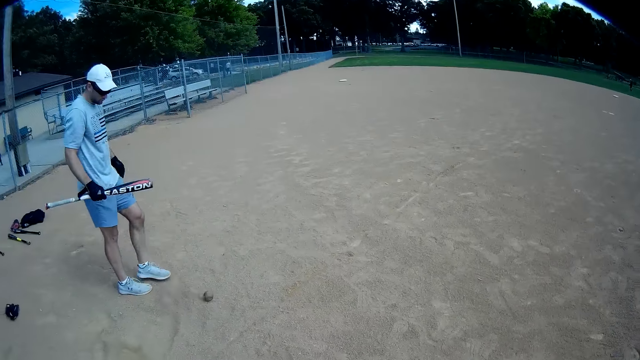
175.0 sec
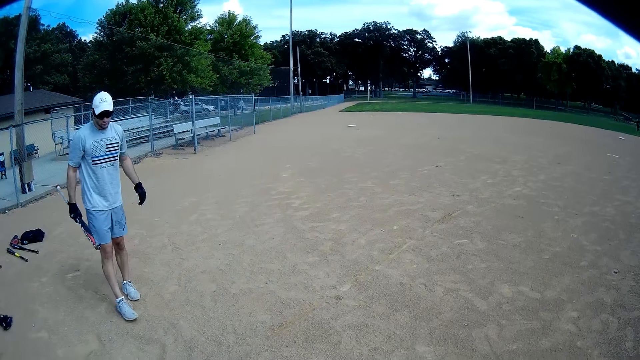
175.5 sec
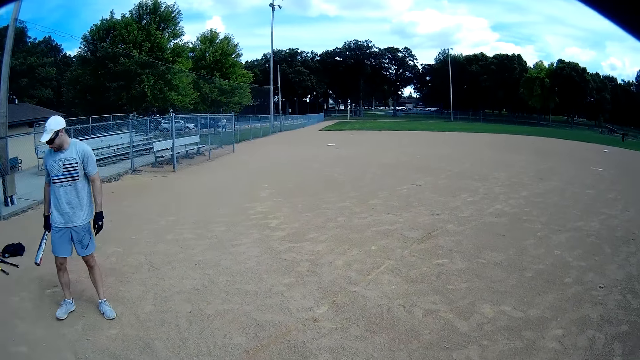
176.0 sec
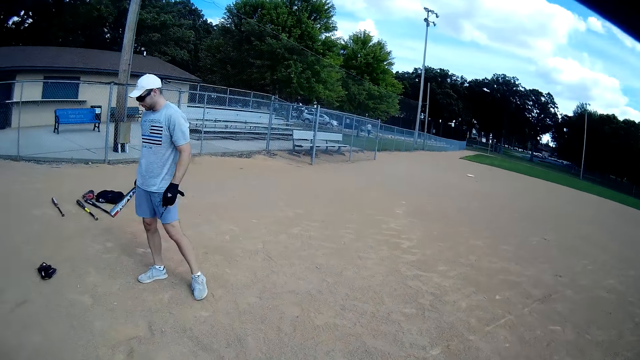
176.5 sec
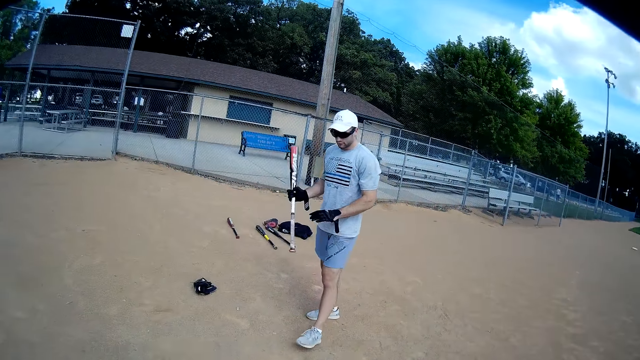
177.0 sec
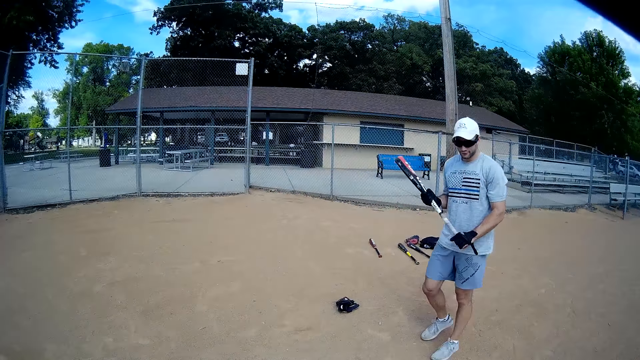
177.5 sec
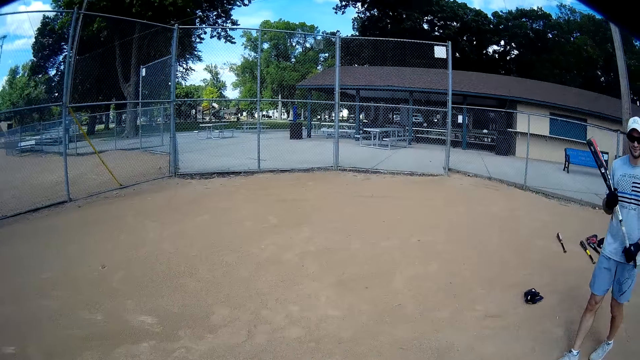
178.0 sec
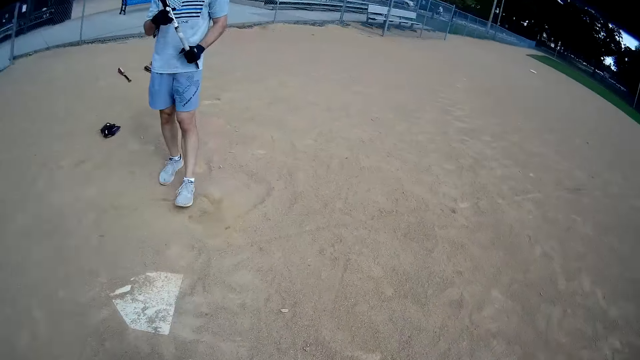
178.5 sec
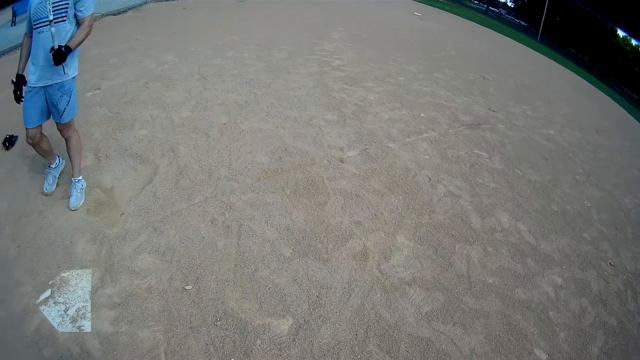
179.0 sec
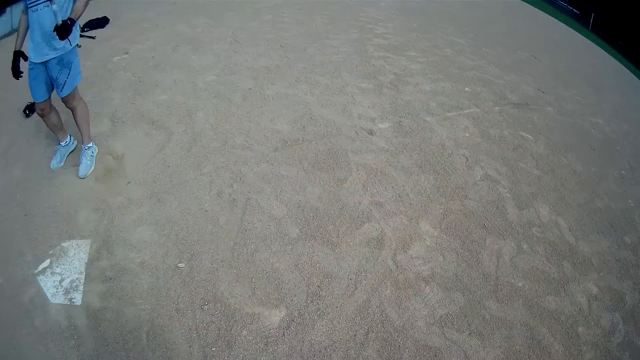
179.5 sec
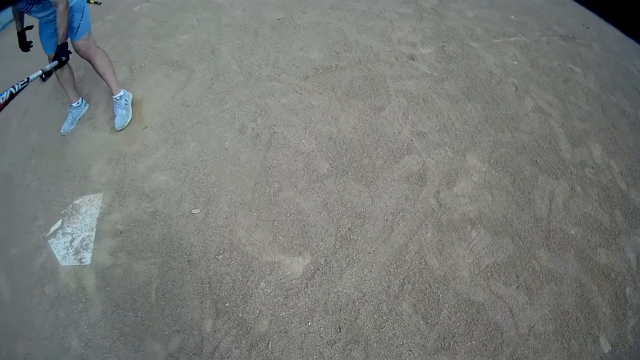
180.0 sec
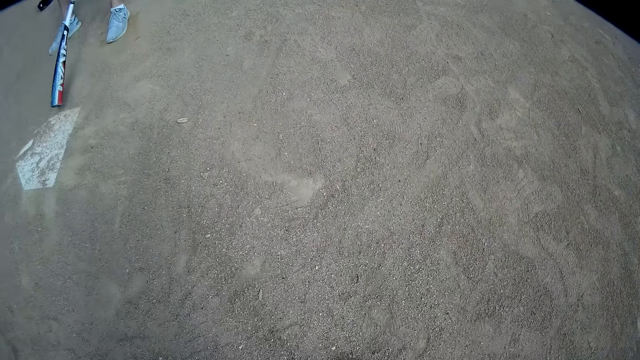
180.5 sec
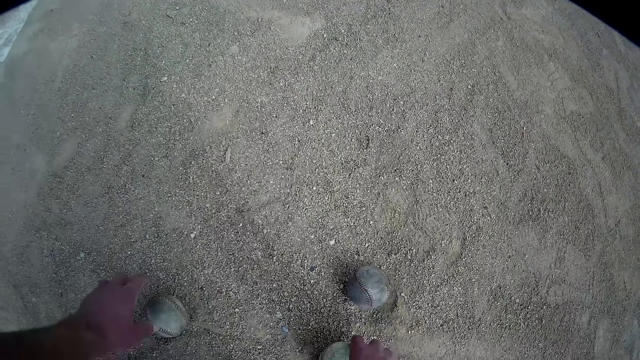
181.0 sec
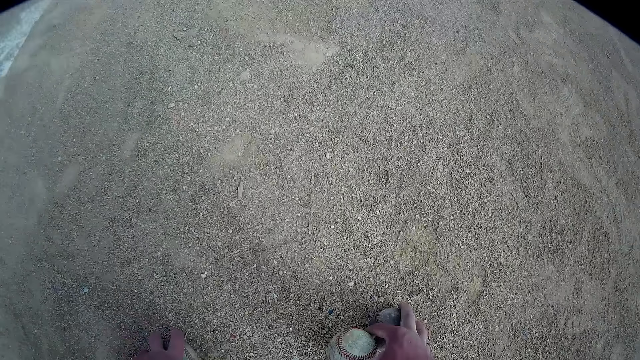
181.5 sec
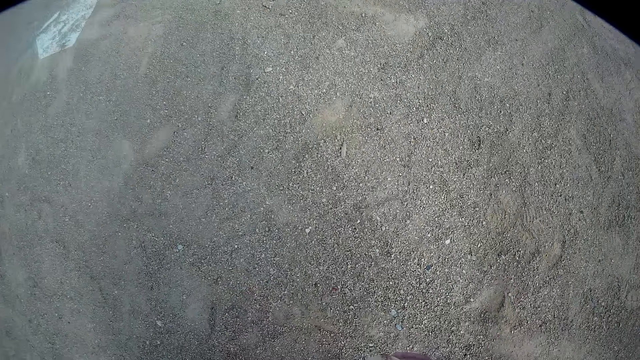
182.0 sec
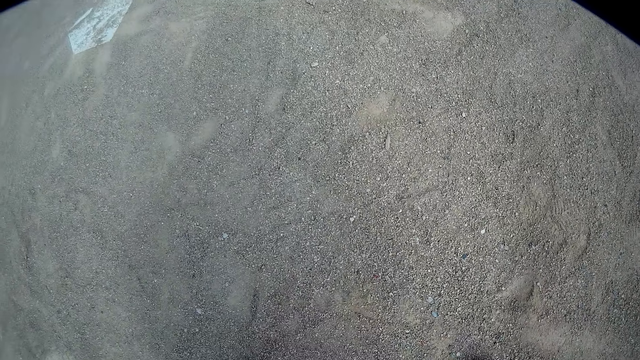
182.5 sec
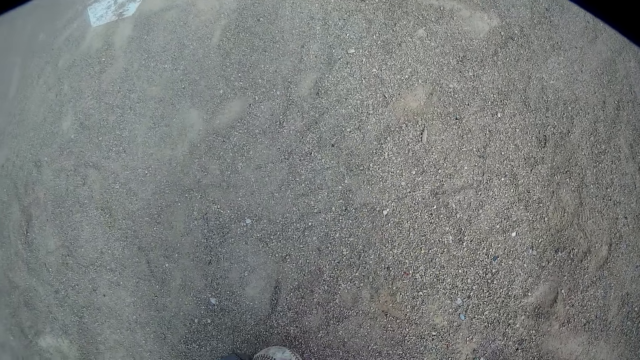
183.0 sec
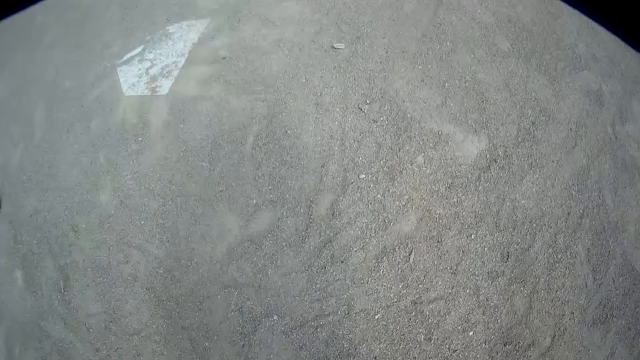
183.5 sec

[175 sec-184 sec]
A man kicks a baseball. The man walks around the field, lifts the baseball bat, and holds the baseball bat with both hands. The man walks around the field. The man pulls his hand off the baseball bat. The man bends and puts the baseball bat on the ground. The camera wearer picks up a baseball from the ground with his left hand. He picks up a baseball from the ground with his right hand.

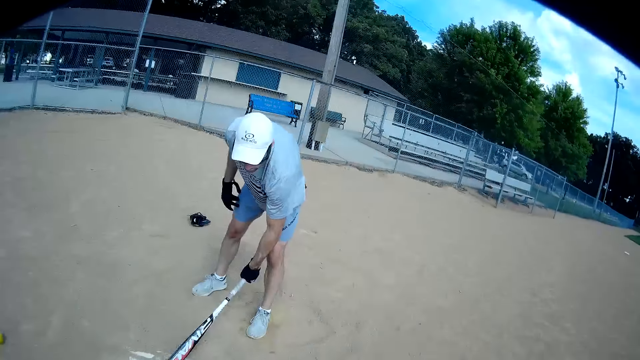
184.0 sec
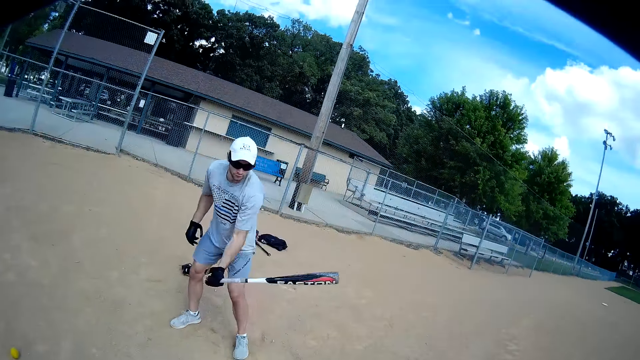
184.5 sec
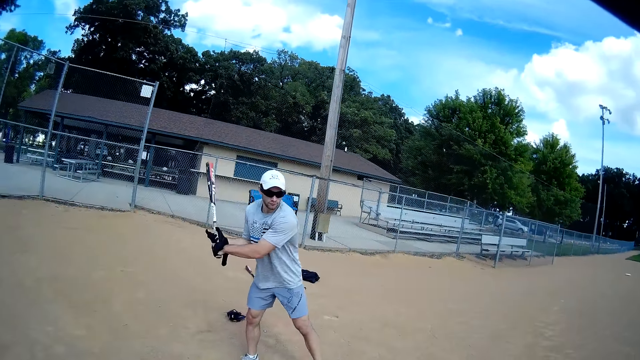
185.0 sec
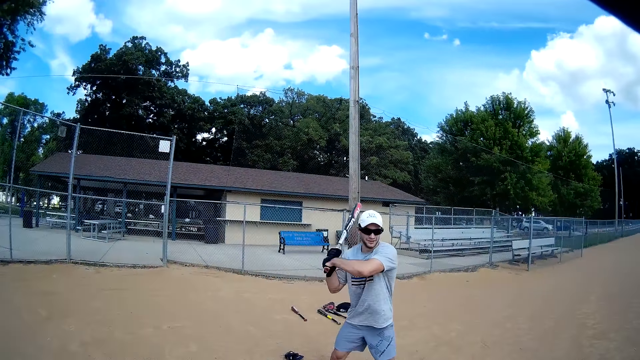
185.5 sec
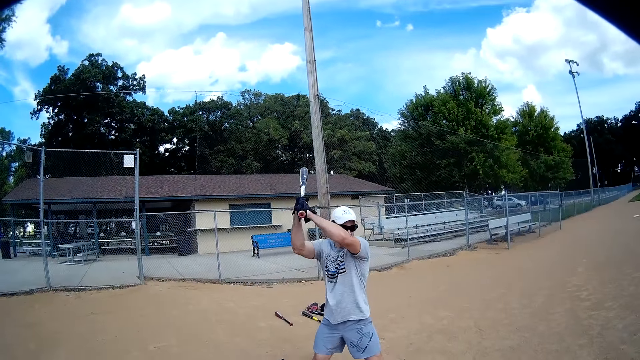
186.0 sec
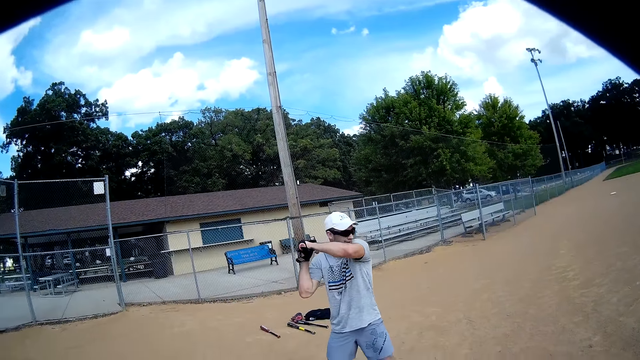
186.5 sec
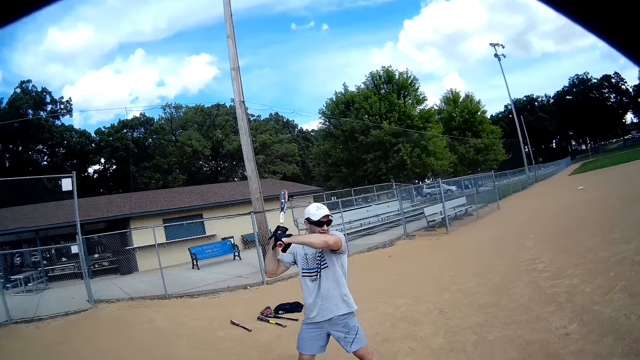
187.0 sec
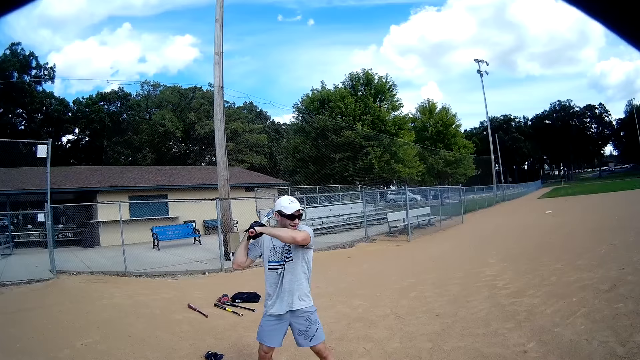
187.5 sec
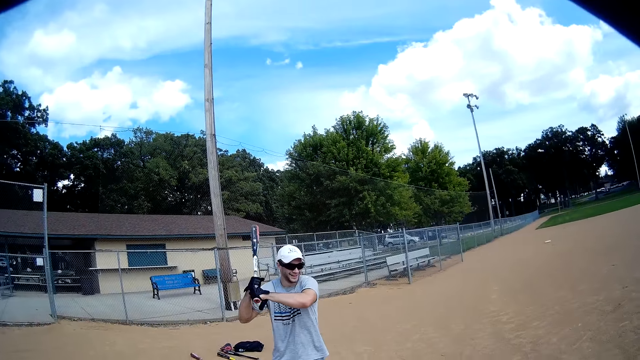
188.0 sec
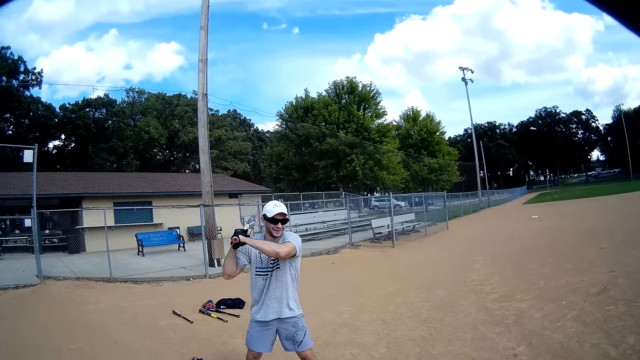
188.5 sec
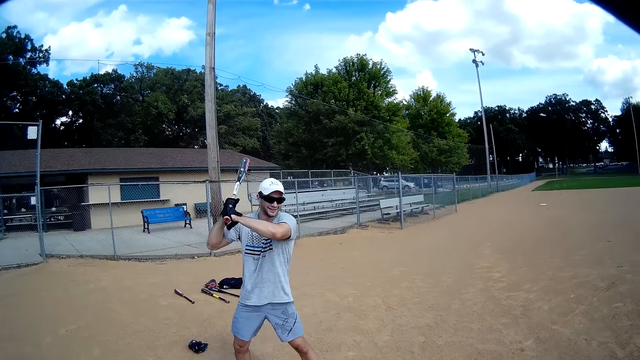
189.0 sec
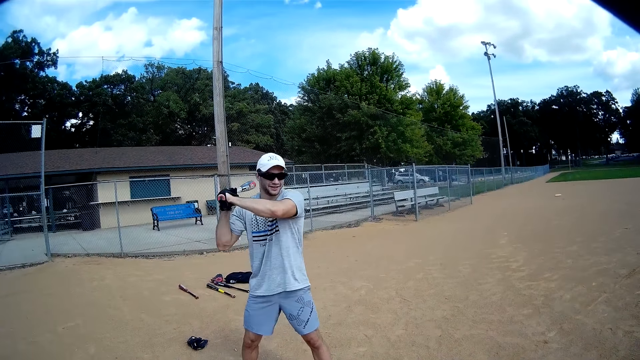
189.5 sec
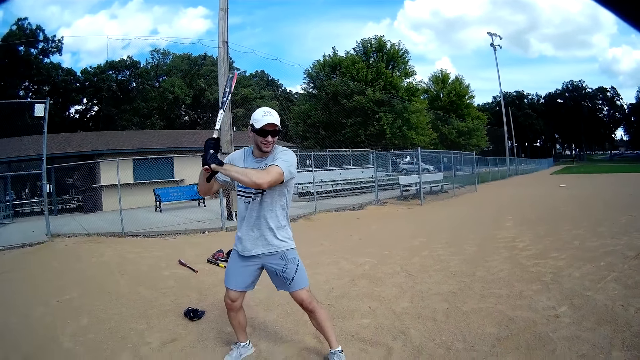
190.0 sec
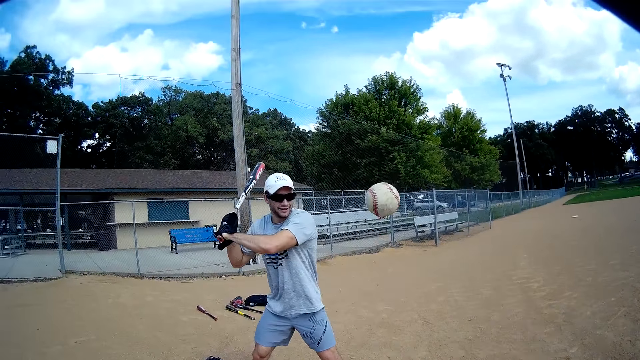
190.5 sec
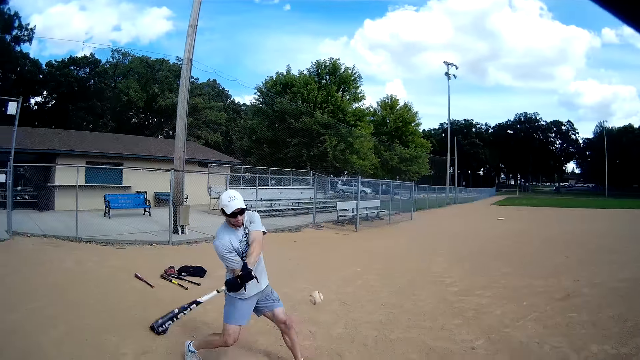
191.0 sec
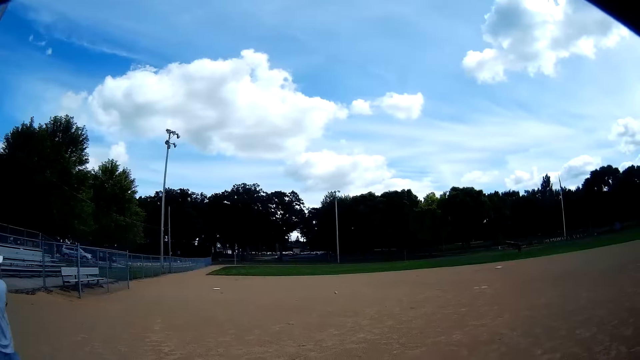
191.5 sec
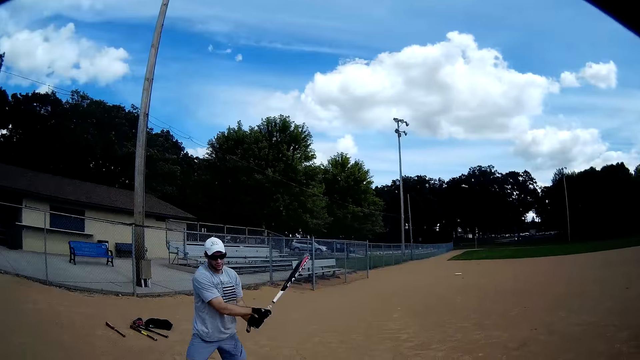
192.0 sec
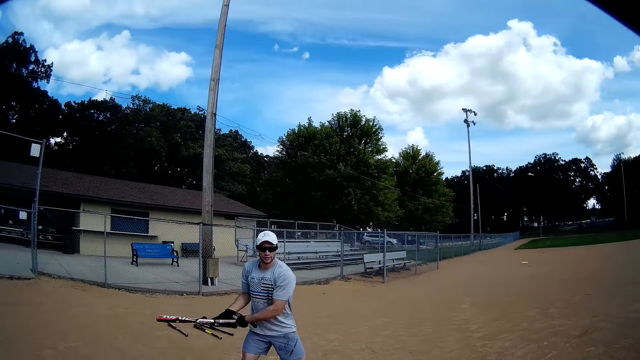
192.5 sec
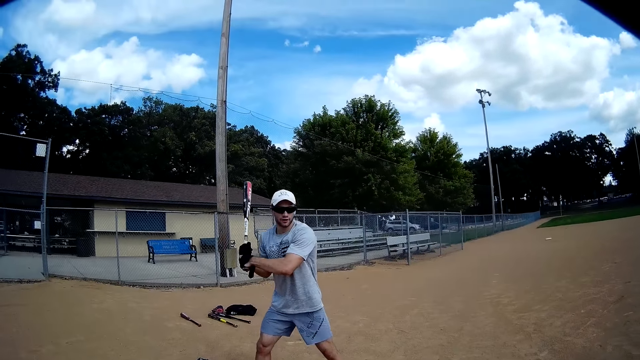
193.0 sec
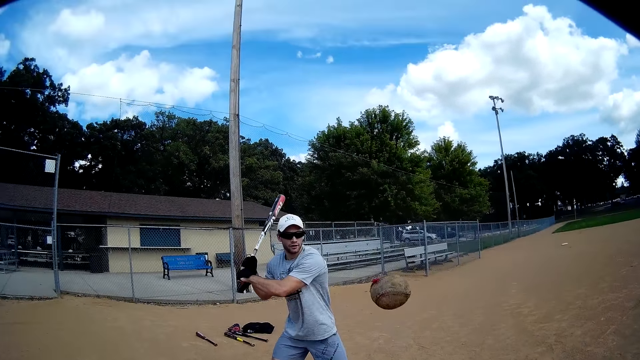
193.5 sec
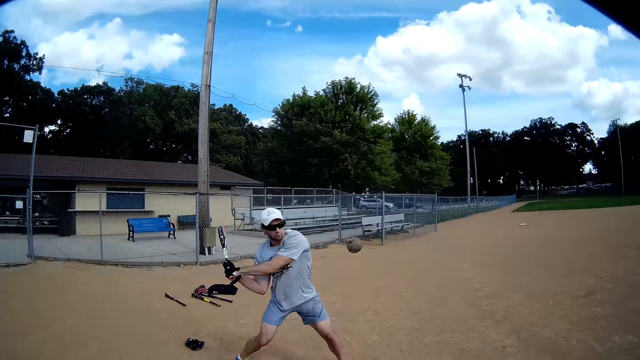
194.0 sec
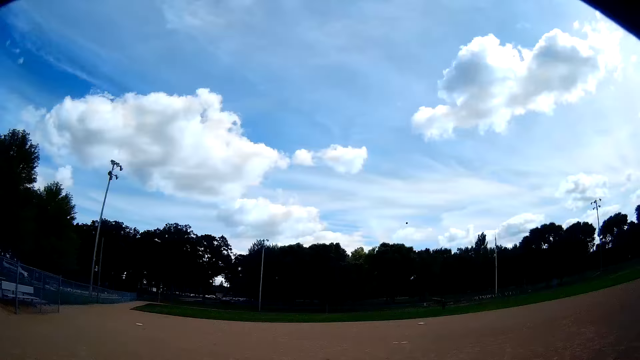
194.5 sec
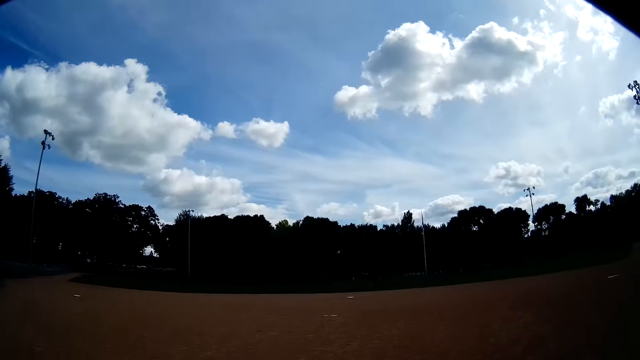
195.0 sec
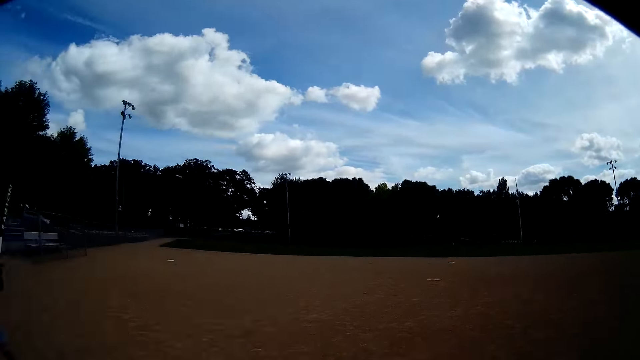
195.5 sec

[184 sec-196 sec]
A man swings the baseball bat. The man holds the baseball bat with both hands, lifts the baseball bat, and puts the baseball bat on his shoulders. The man lifts the baseball bat. The camera wearer passes a baseball to the man. The man hits the baseball with a baseball bat. The man lifts the baseball bat. The camera wearer passes a baseball to the man. The man hits the baseball with the baseball bat.
